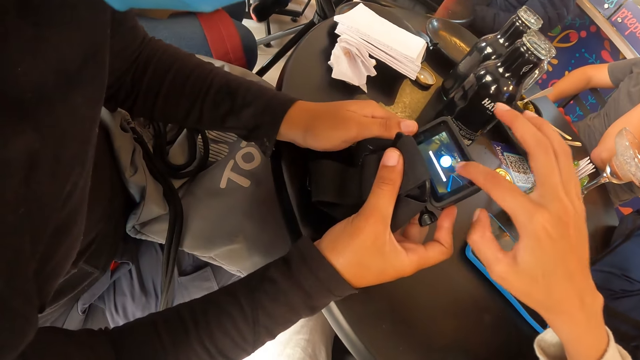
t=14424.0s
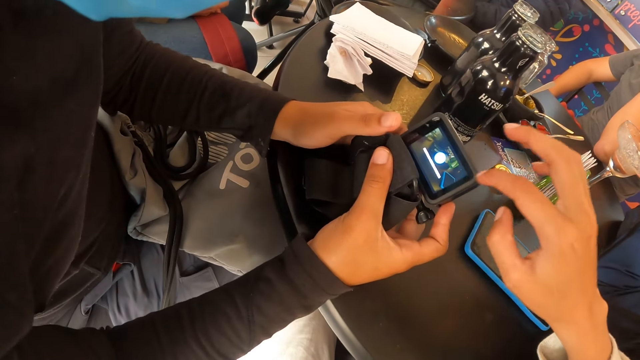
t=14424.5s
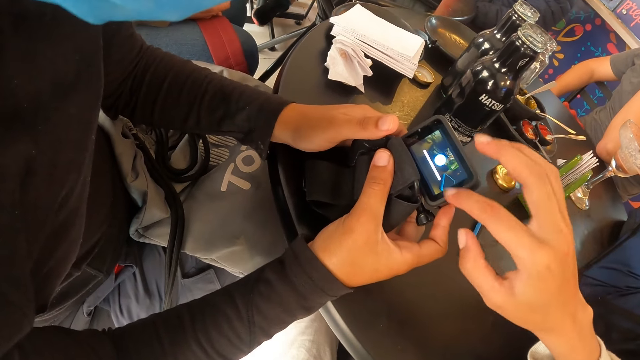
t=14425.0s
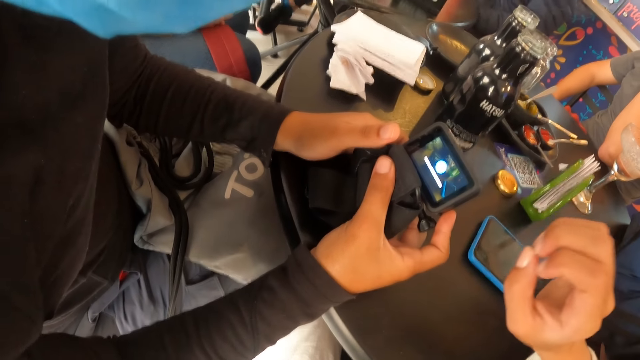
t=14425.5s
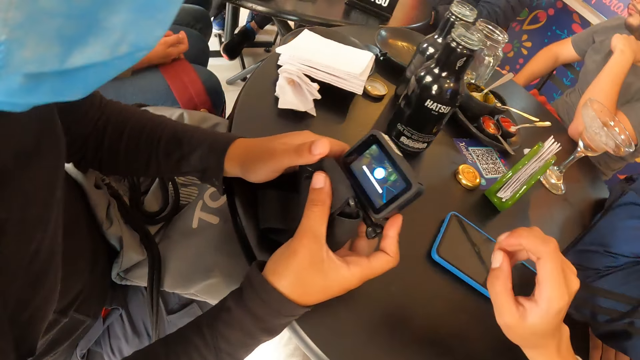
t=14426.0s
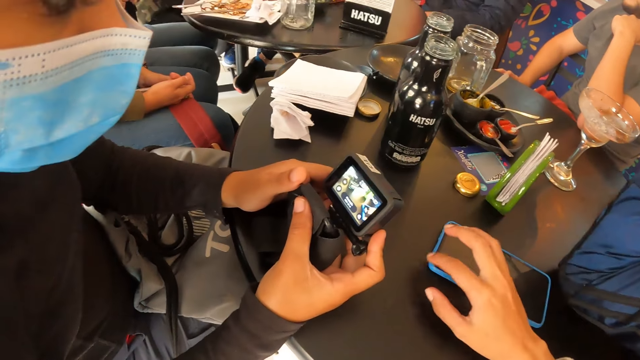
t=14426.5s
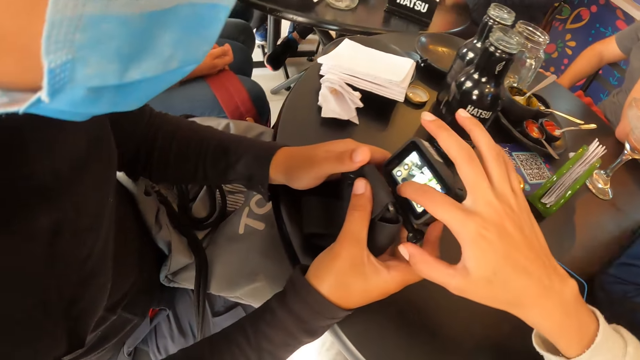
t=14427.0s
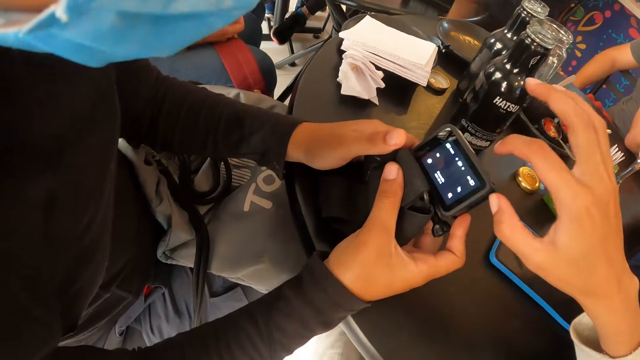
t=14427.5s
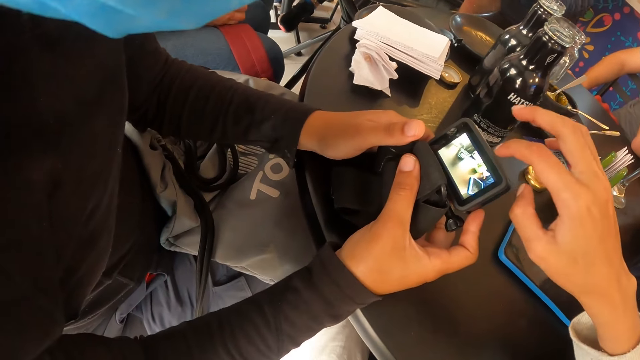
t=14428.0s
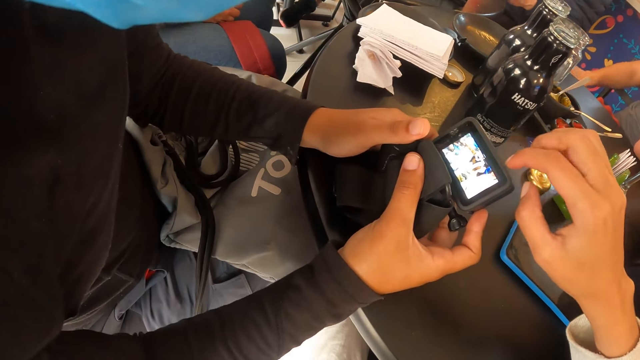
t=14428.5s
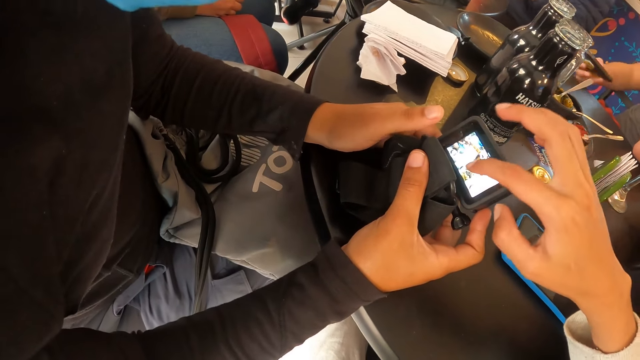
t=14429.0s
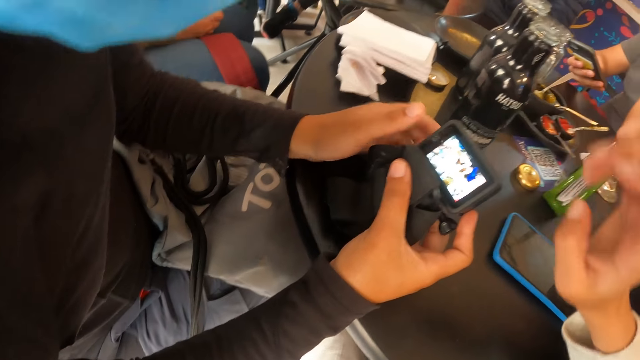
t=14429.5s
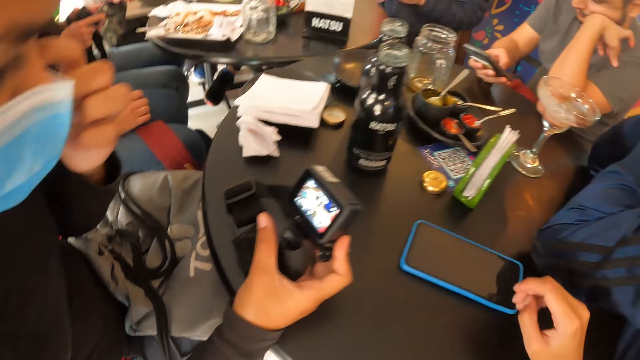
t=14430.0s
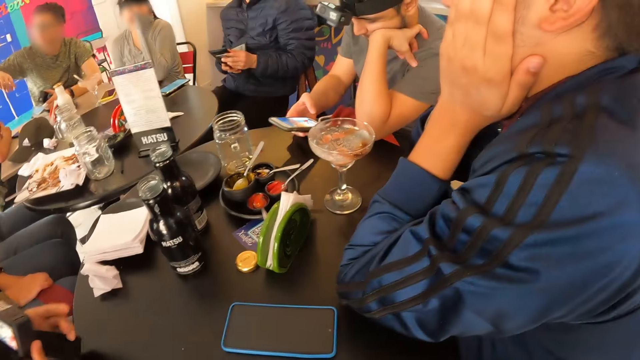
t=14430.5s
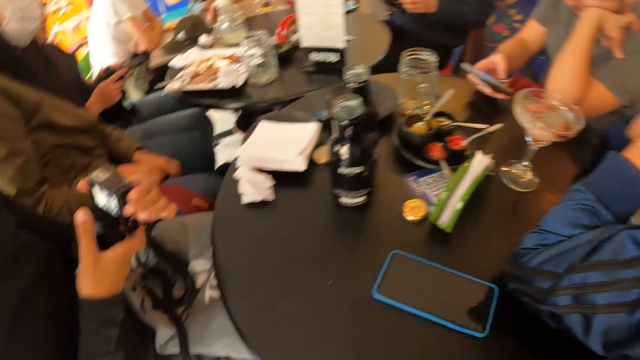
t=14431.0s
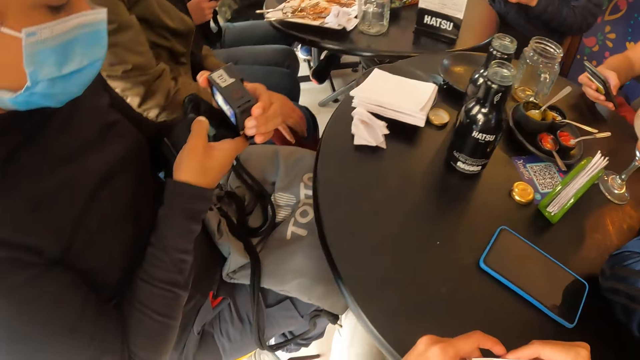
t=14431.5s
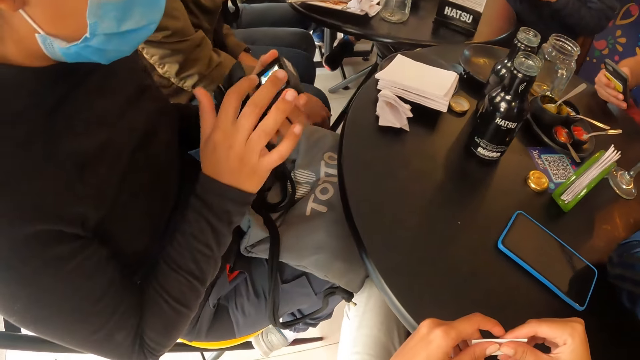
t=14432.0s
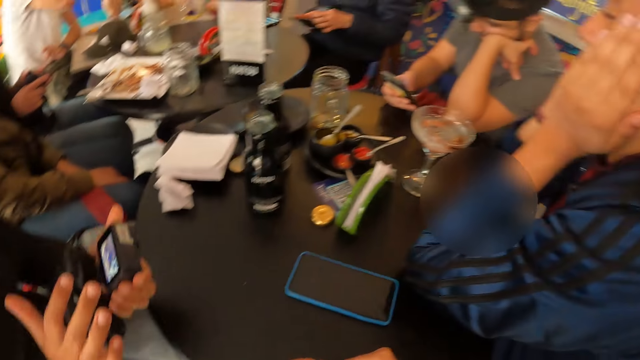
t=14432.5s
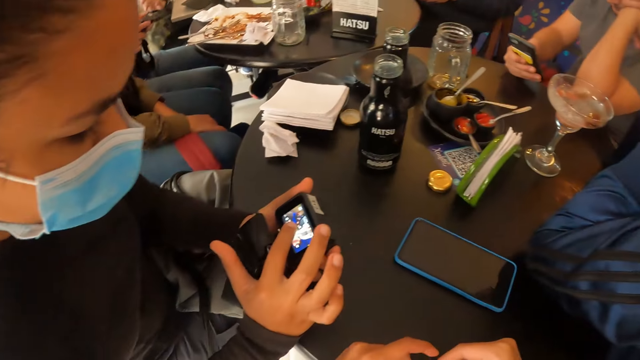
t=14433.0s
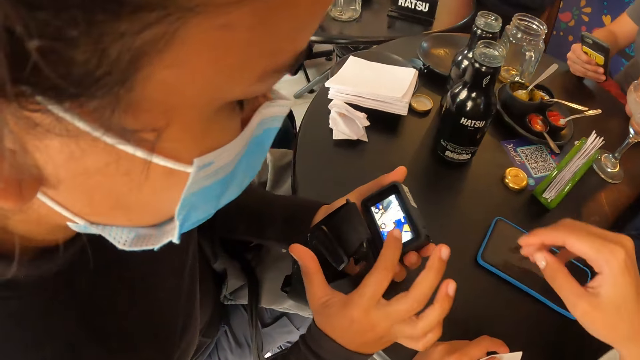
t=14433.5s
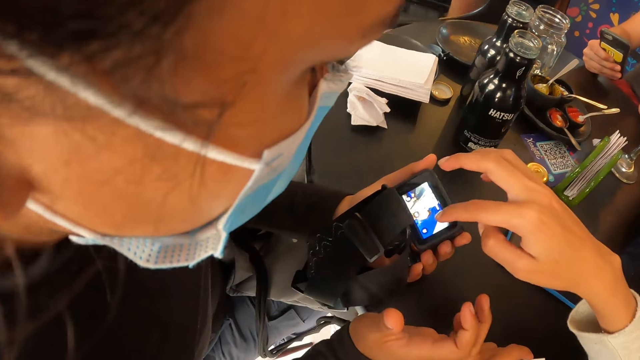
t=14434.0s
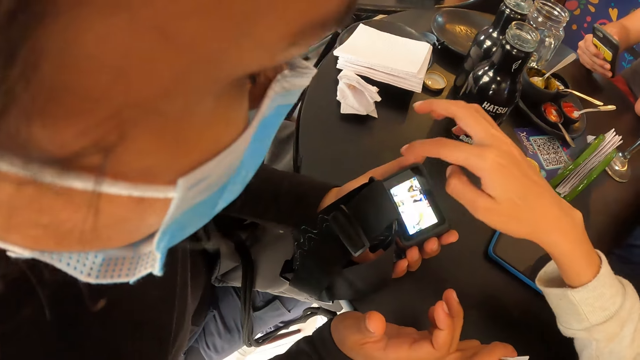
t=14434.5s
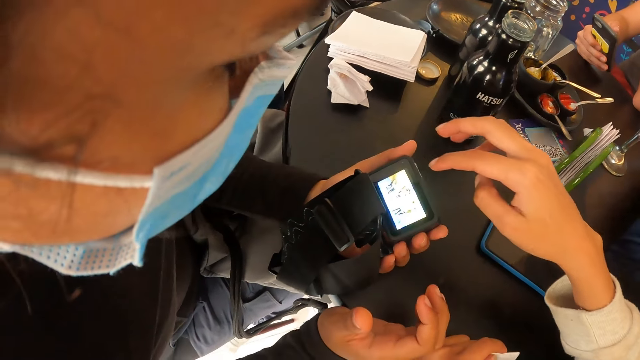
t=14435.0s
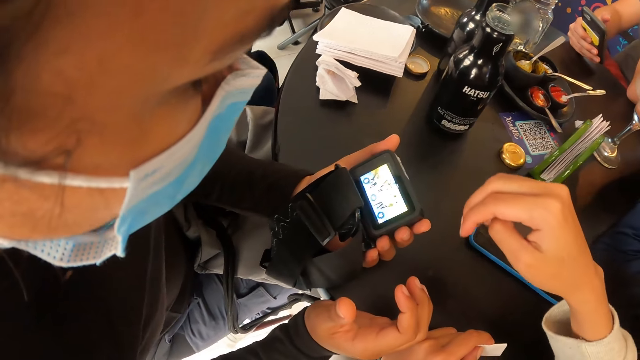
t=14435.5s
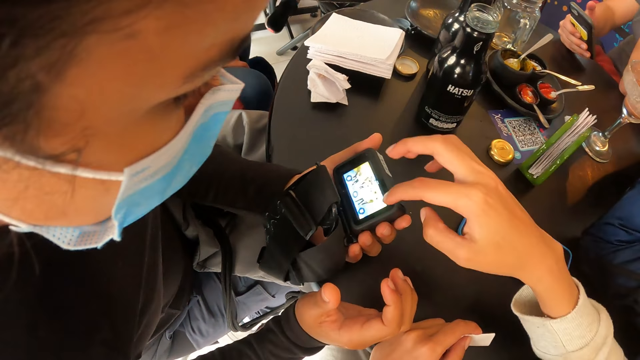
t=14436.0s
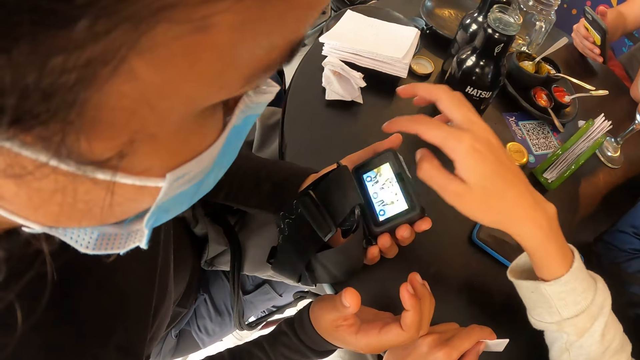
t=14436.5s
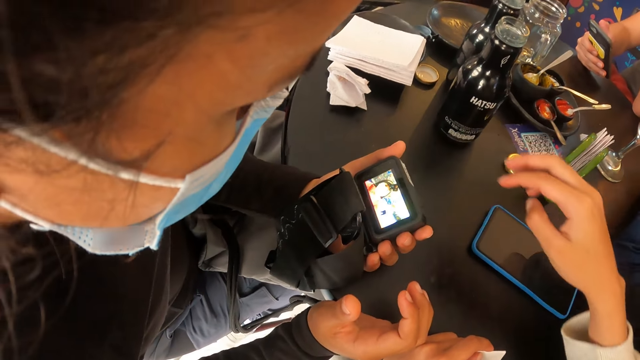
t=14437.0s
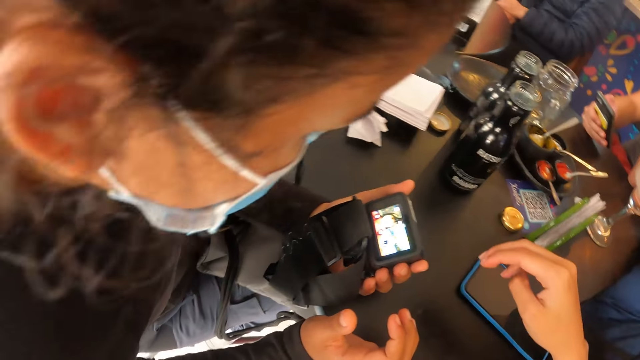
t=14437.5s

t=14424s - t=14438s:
The camera wearer operates the camera. She operates the camera again. A man operates a phone in his right hand. A woman touches her face with her left hand. The camera wearer looks around. The woman holds the camera in both hands. The woman operates the head camera in her left hand with her right hand. The camera wearer operates the camera in the woman's left hand with her right hand.

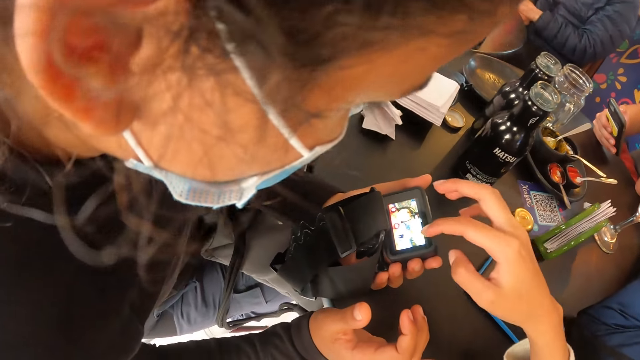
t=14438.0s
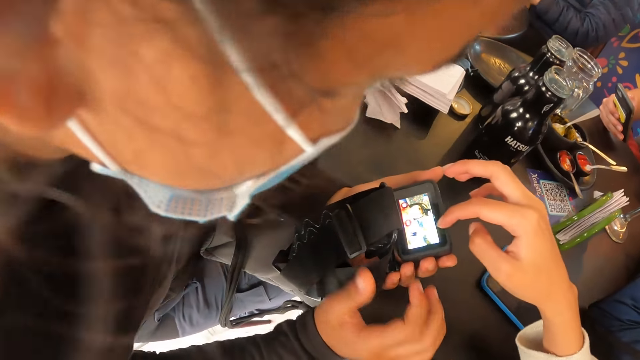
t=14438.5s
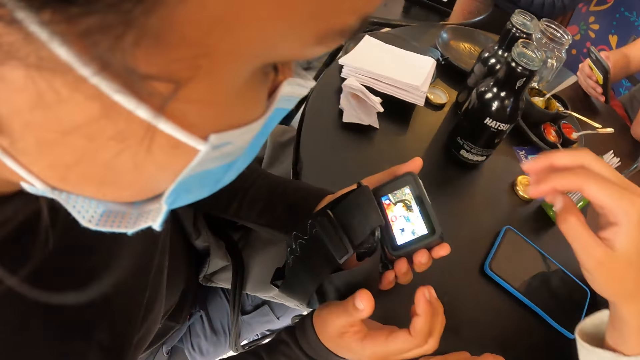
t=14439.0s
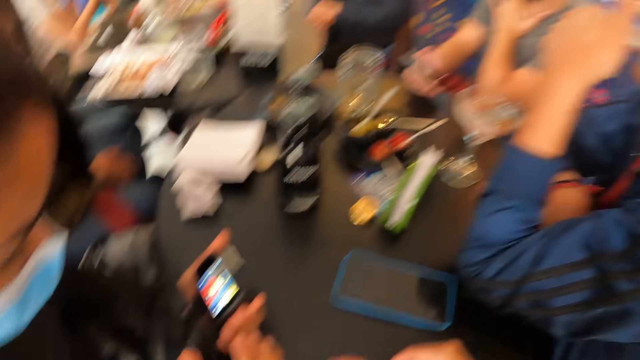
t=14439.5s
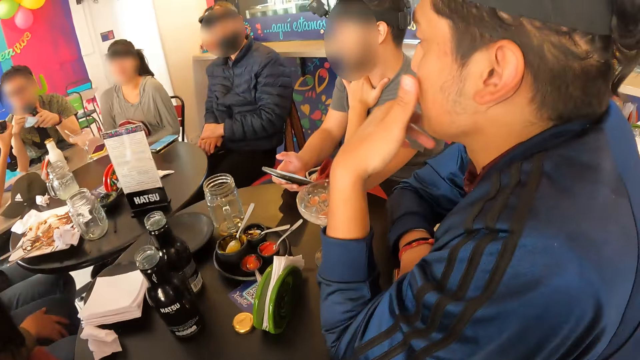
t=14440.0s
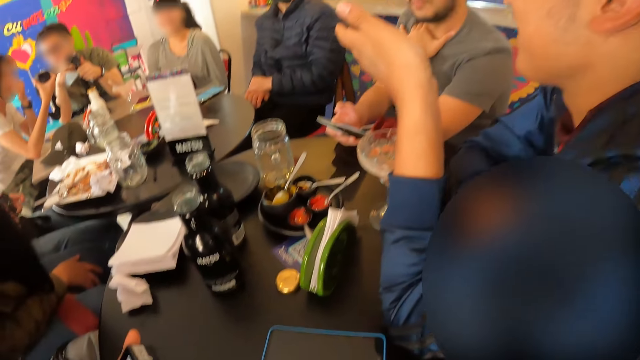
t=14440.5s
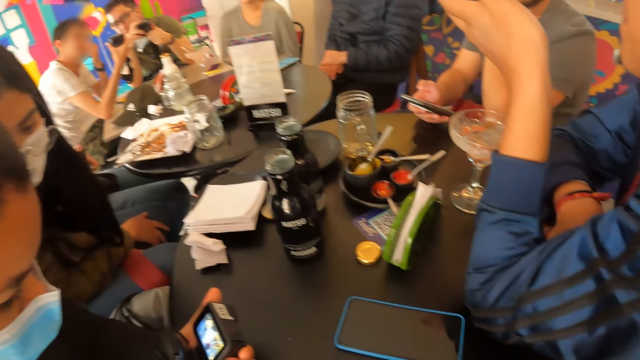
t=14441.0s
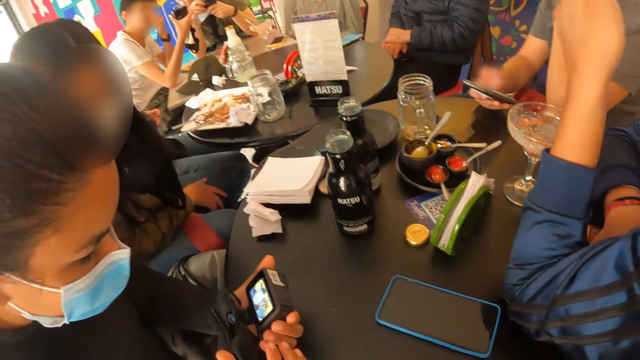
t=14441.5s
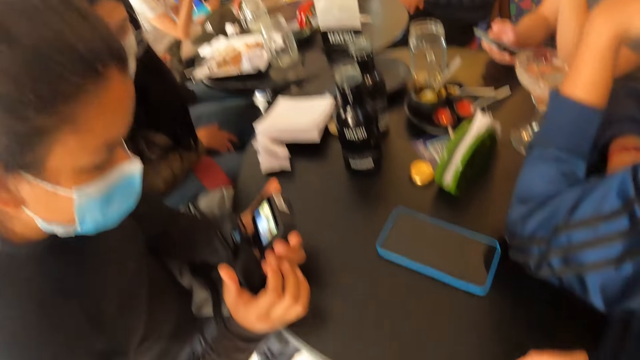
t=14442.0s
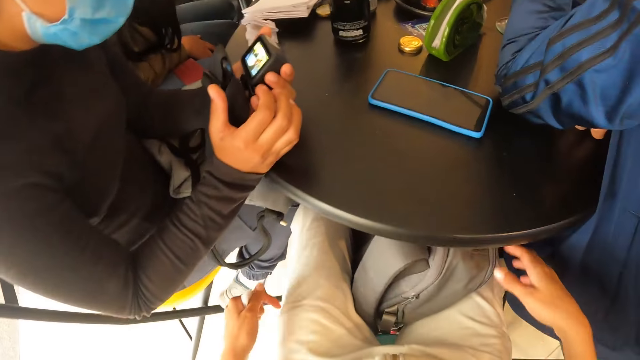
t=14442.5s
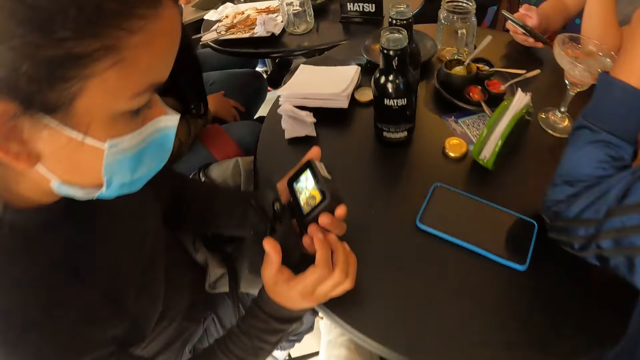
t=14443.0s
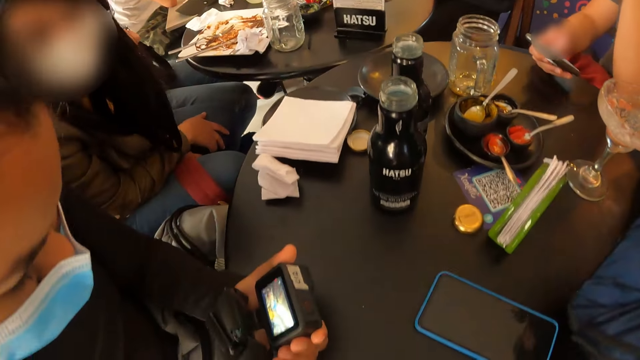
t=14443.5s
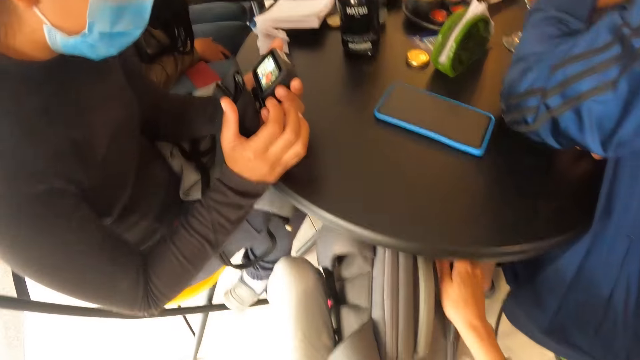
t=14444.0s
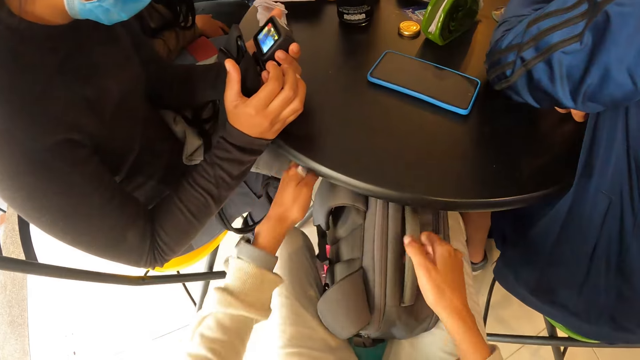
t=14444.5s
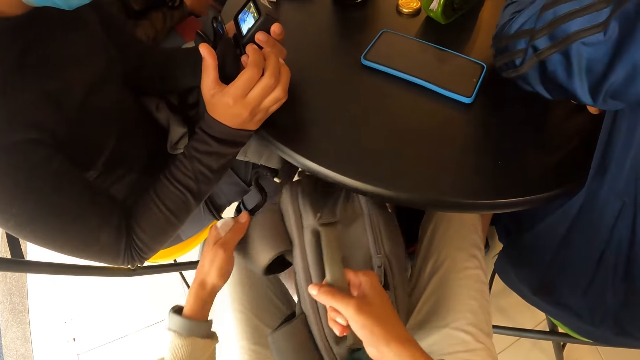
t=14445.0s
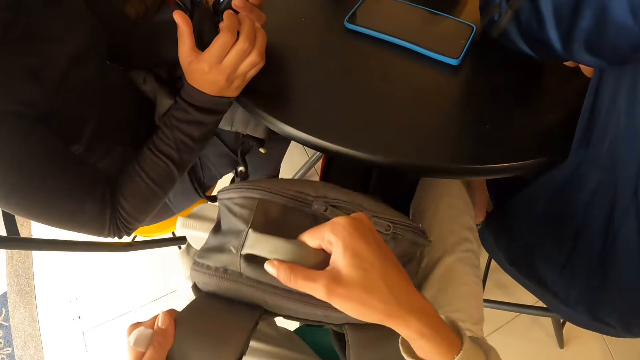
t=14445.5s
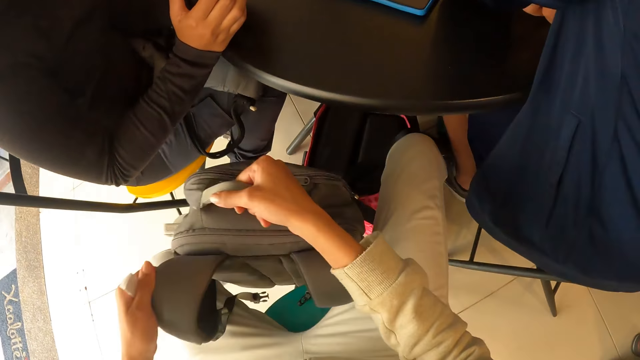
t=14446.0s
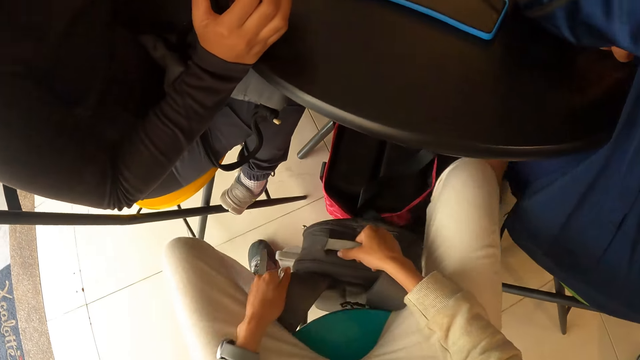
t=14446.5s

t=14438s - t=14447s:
The camera wearer looks around. A lady operates the camera. The camera wearer picks up a bag under the table with both hands. They hold the bag.
